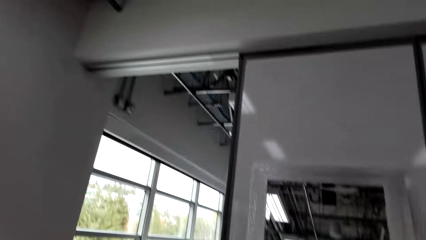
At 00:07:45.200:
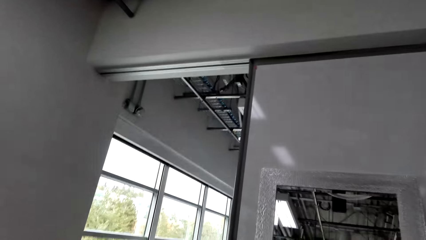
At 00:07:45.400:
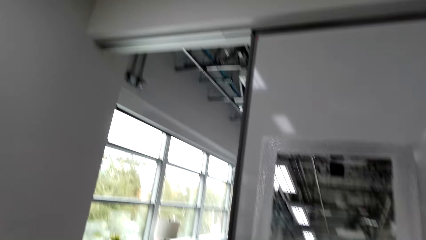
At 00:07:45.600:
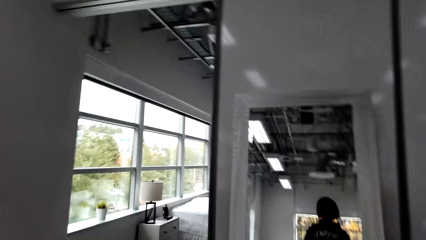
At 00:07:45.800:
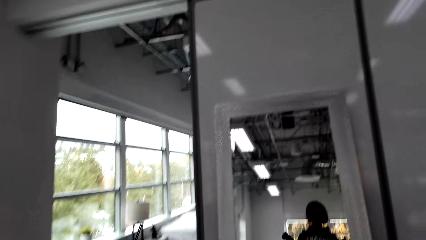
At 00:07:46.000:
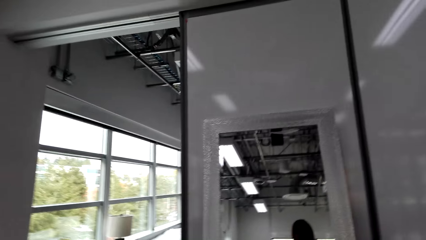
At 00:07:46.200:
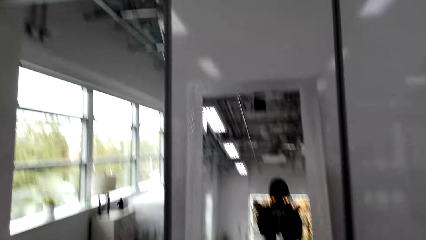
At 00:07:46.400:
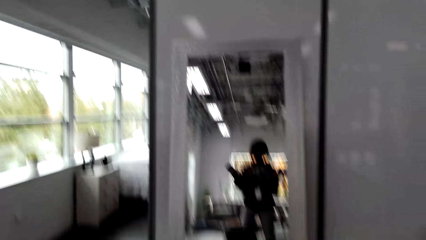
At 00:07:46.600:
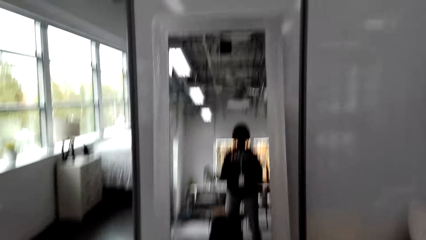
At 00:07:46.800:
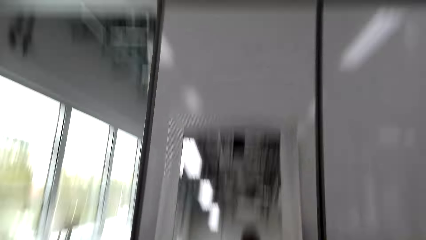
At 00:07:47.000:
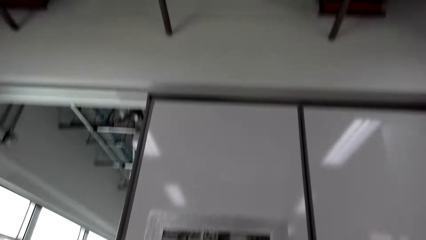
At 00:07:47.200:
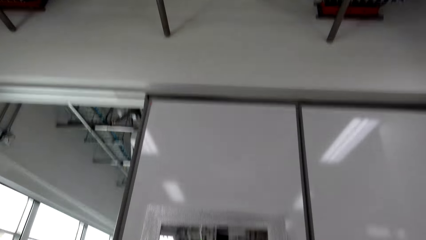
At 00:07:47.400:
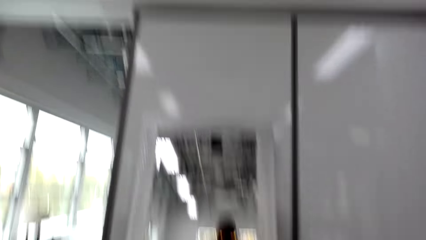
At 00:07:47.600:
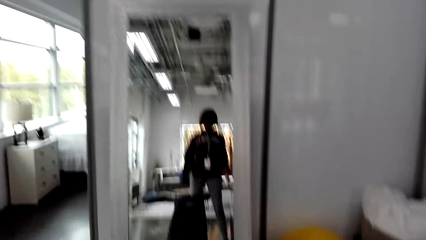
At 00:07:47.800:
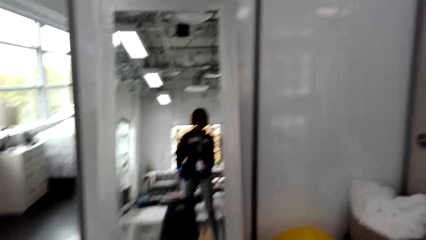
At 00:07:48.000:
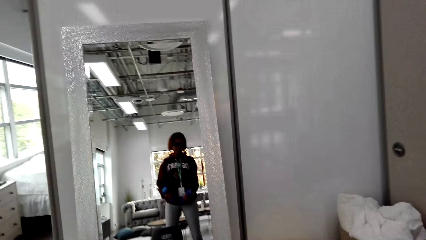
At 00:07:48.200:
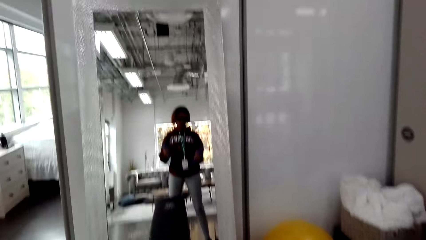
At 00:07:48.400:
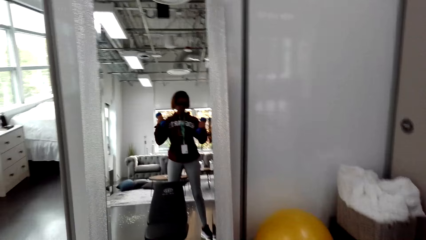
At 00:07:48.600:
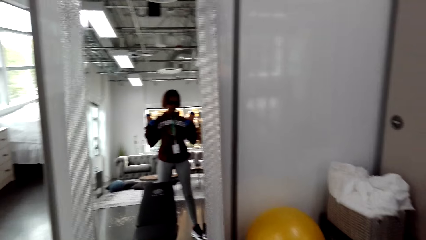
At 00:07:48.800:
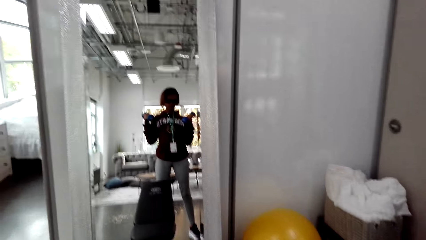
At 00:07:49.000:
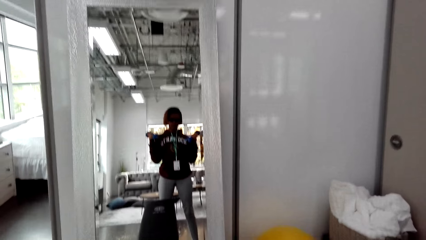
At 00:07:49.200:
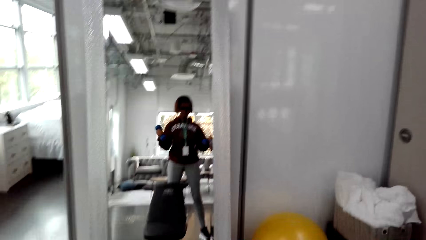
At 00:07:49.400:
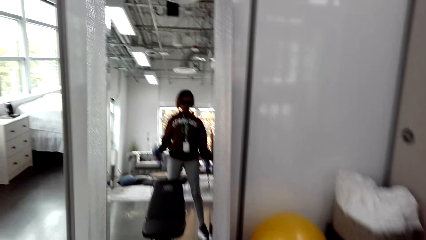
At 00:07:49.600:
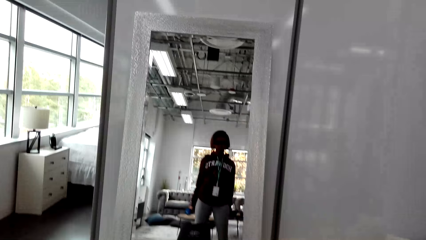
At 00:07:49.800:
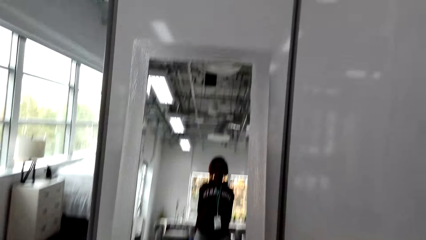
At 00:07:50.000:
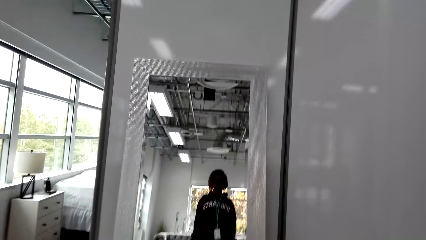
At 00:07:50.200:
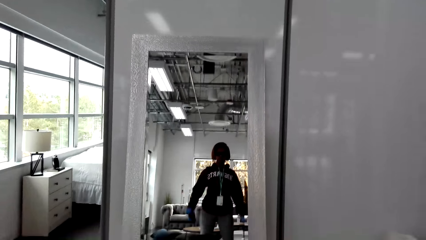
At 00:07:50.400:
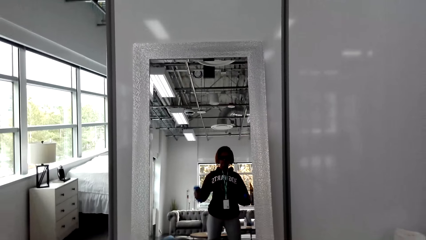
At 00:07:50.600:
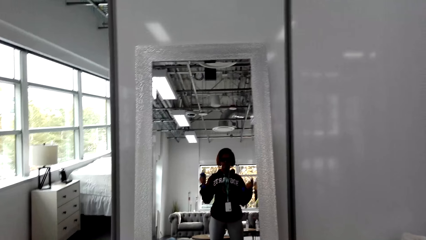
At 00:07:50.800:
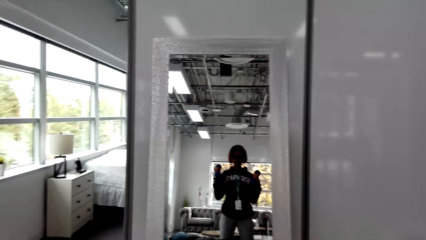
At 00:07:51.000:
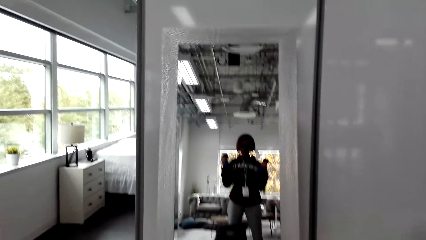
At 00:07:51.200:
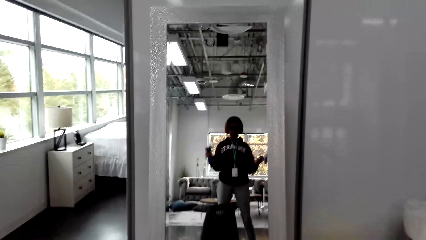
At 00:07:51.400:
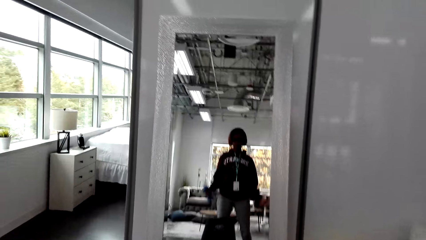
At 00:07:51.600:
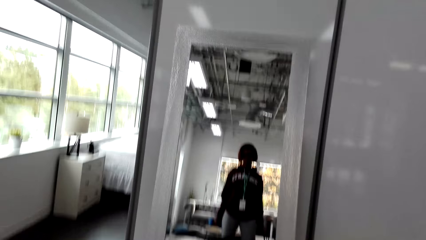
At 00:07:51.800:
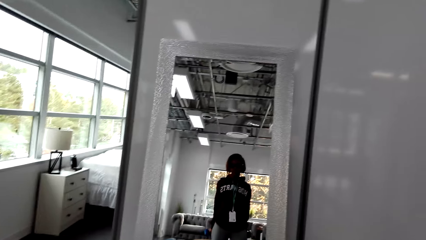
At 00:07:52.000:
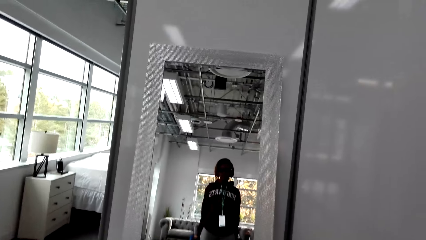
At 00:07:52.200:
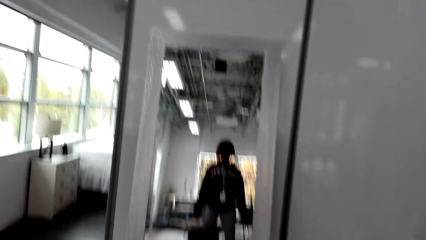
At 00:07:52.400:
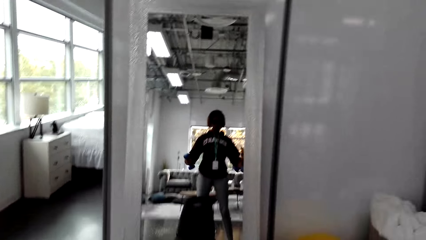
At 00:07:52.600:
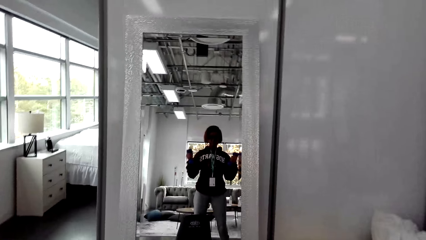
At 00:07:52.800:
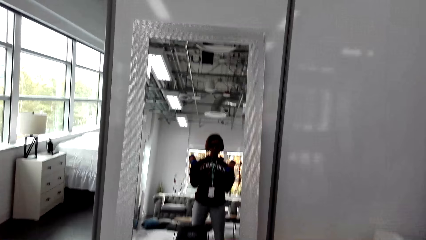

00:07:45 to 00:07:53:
The camera wearer looks around. They lift dumbbells.

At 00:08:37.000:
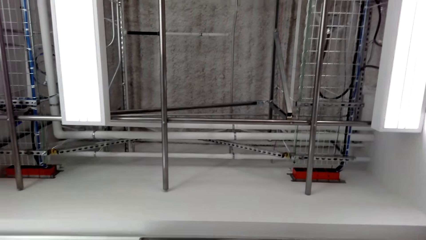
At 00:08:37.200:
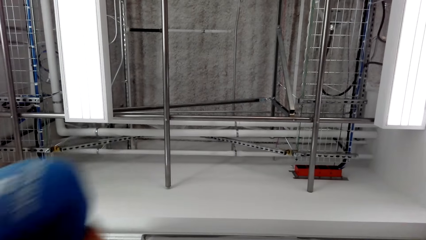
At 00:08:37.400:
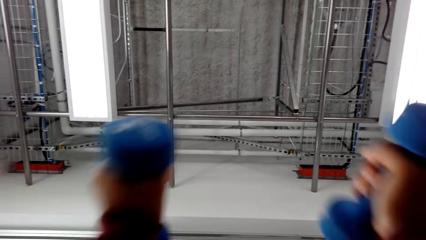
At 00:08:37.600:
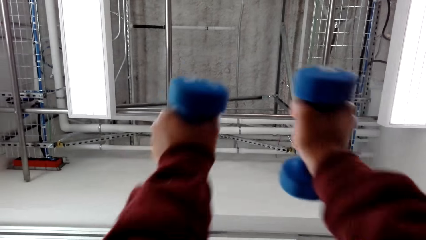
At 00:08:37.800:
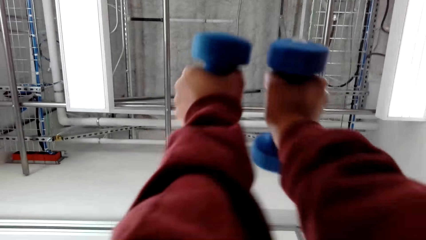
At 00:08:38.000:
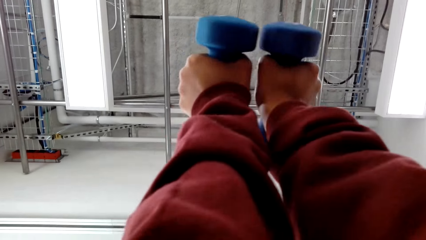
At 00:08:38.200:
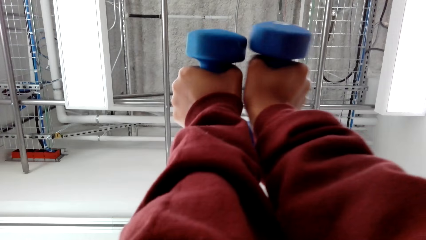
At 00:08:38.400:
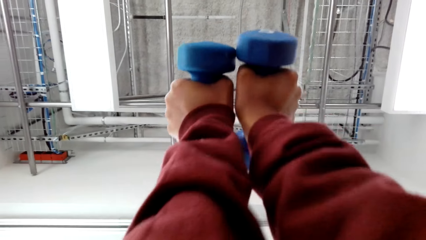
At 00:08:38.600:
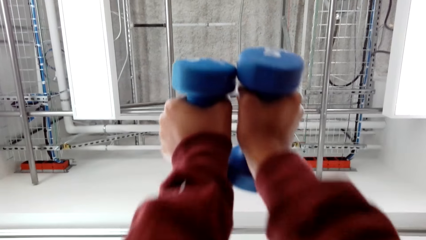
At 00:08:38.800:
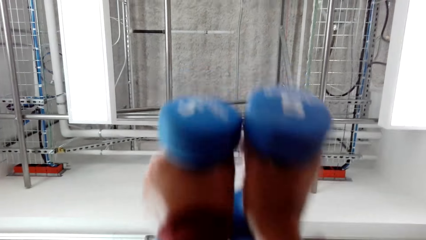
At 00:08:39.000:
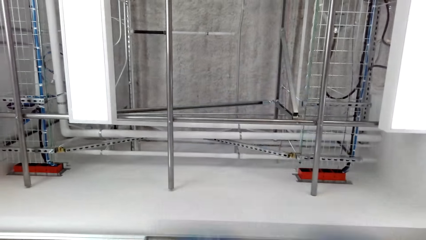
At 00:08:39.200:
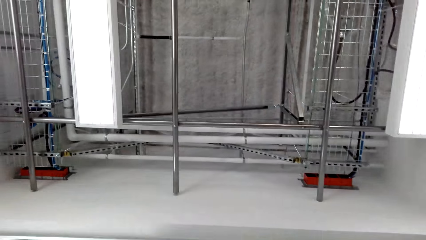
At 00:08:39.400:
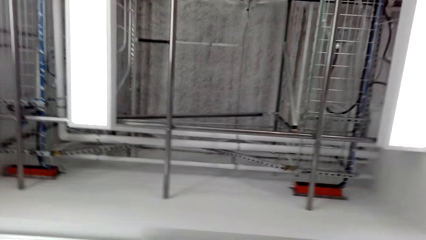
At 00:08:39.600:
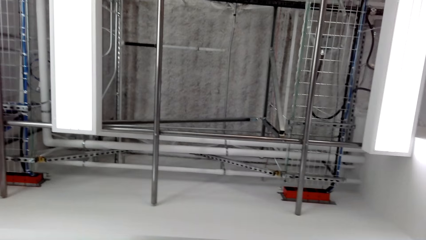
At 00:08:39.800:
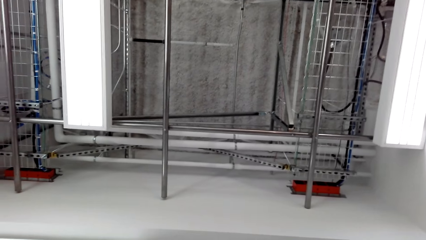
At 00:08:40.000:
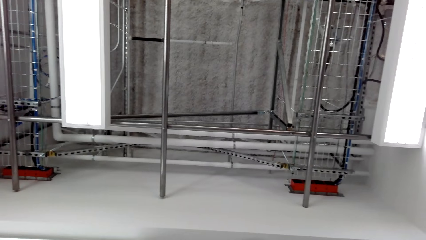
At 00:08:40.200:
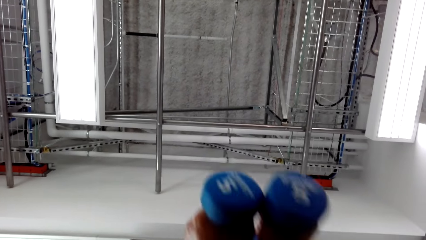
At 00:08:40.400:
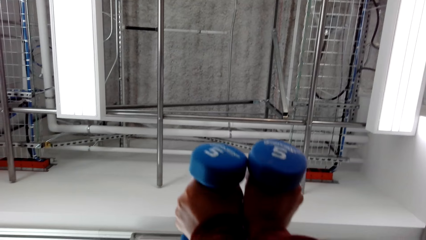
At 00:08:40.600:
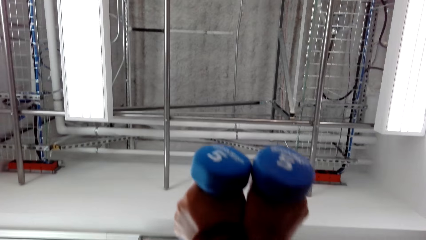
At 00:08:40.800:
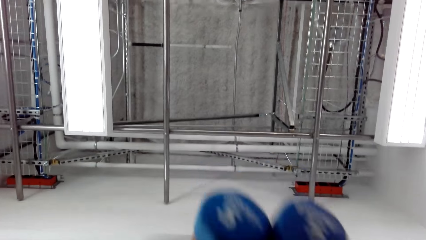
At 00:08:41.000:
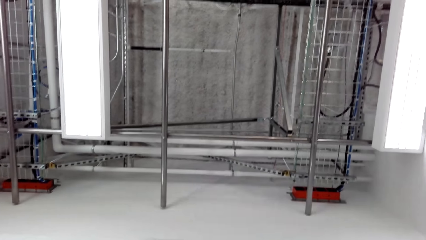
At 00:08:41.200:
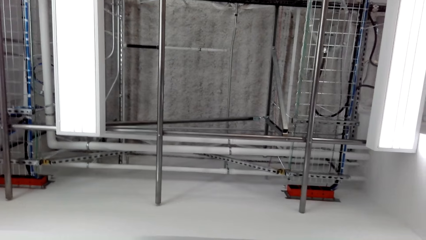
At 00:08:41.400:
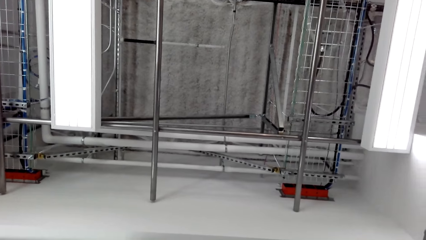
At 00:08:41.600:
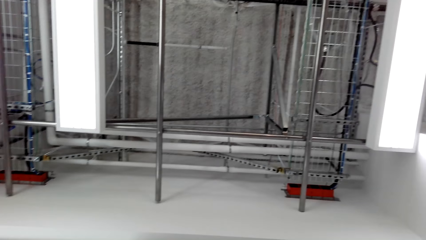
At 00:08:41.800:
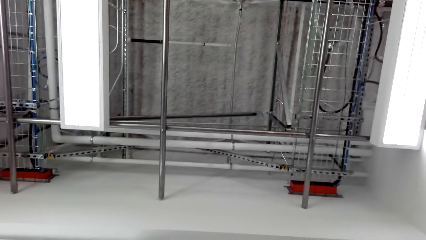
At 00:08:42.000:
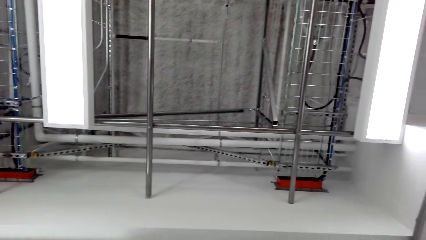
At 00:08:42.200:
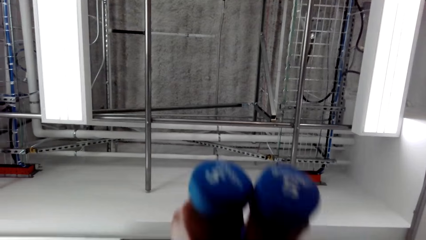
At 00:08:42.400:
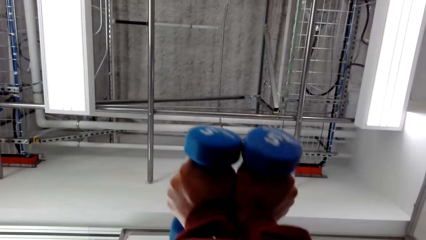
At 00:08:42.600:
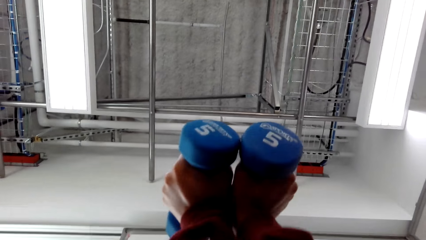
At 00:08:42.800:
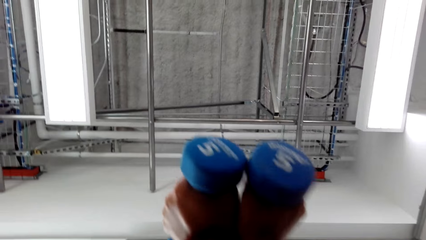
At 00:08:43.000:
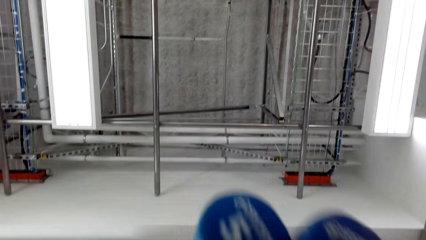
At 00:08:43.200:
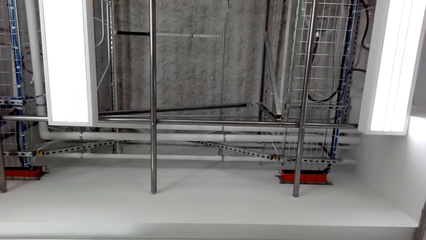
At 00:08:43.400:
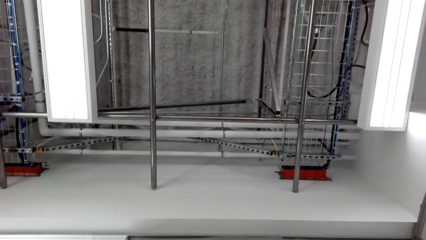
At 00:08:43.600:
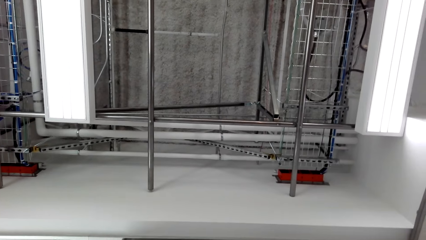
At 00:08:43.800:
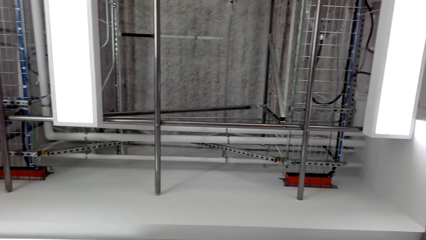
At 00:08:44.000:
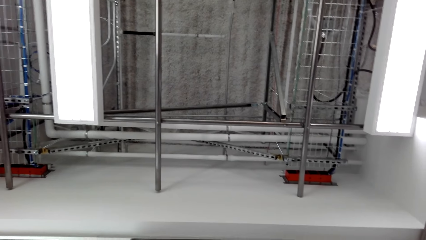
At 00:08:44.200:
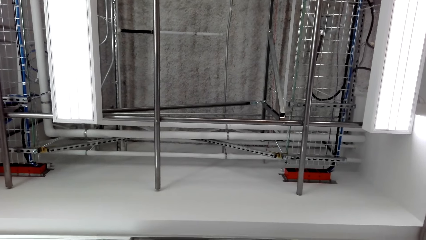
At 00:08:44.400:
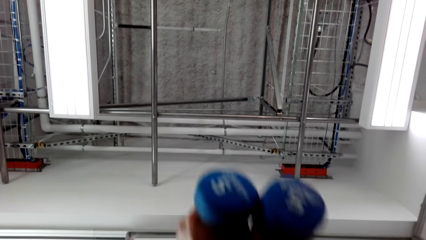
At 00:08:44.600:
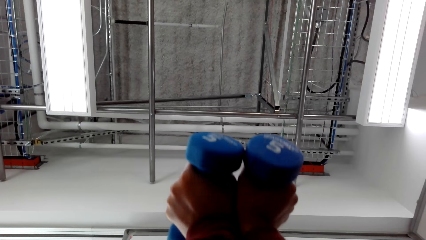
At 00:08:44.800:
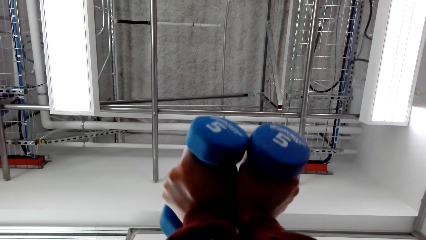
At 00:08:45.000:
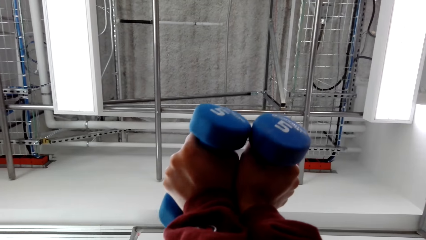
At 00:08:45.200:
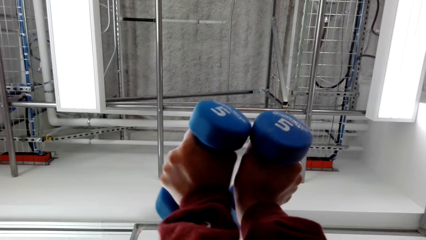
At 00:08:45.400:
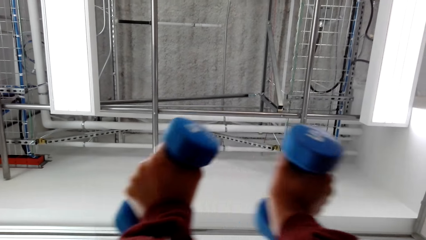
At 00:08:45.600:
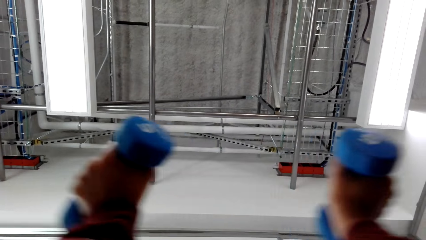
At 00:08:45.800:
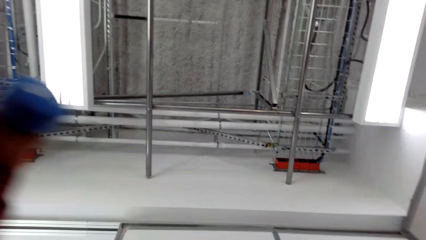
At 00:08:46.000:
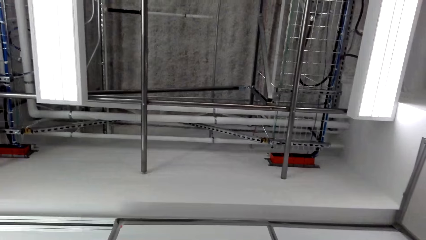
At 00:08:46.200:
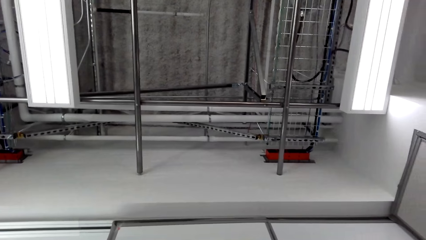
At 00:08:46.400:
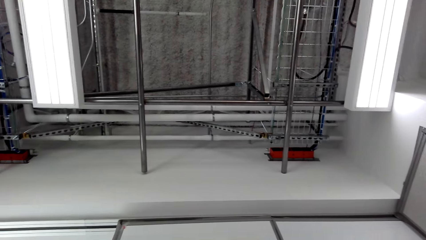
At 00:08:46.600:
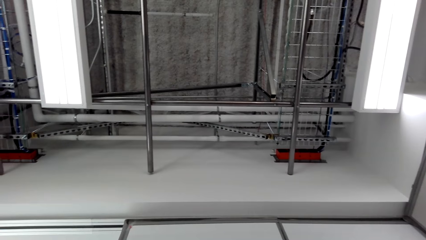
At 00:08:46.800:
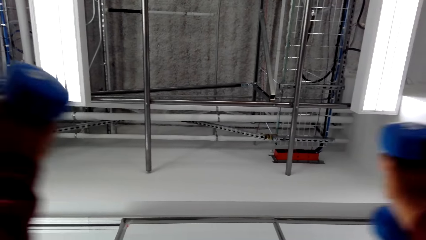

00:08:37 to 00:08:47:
The camera wearer lifts the dumbbells. They lift the dumbbells repeatedly.
